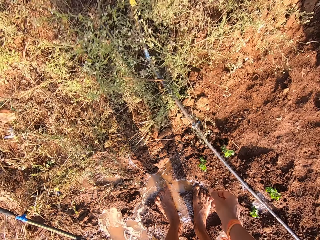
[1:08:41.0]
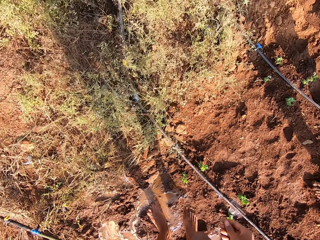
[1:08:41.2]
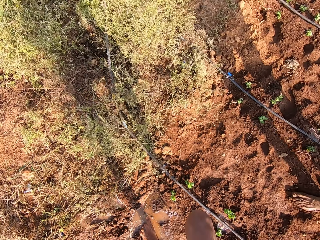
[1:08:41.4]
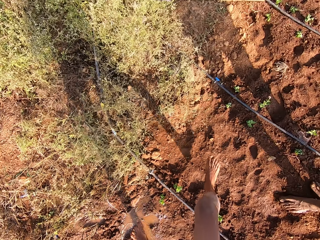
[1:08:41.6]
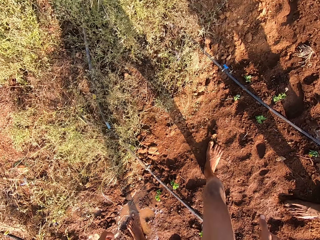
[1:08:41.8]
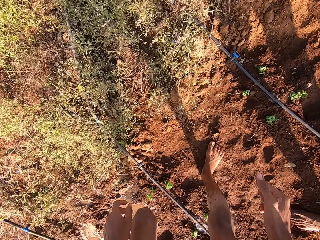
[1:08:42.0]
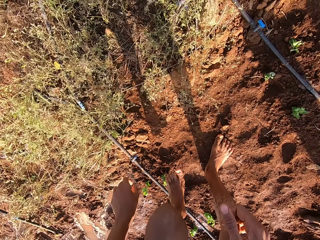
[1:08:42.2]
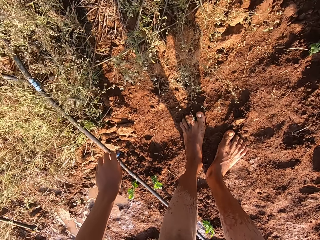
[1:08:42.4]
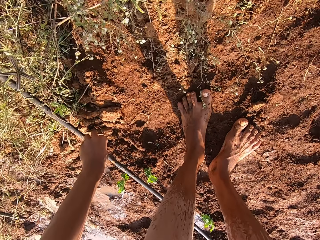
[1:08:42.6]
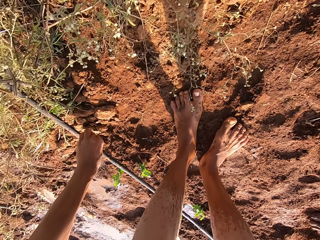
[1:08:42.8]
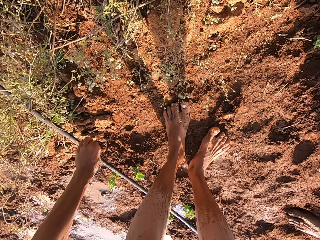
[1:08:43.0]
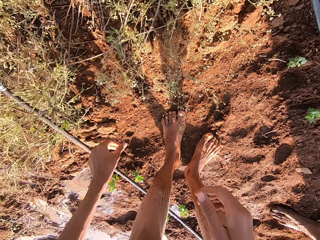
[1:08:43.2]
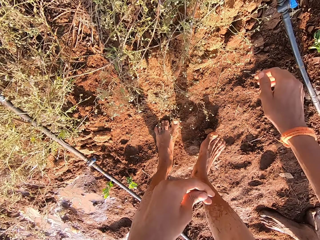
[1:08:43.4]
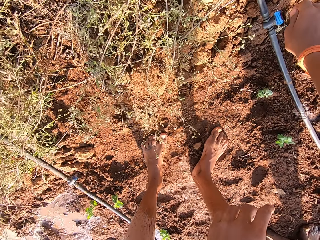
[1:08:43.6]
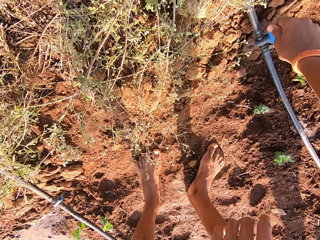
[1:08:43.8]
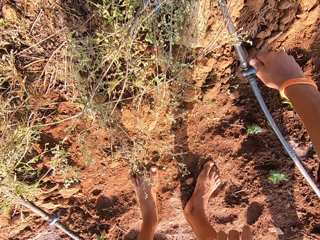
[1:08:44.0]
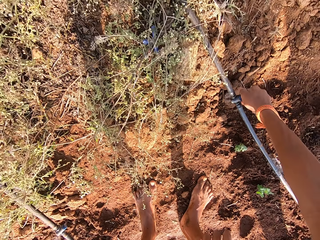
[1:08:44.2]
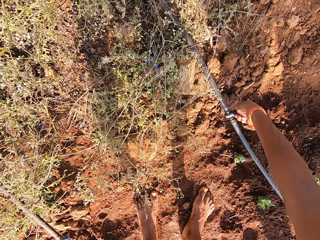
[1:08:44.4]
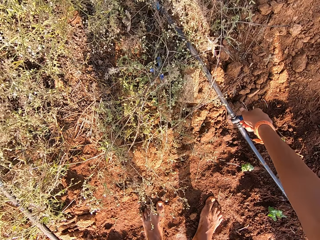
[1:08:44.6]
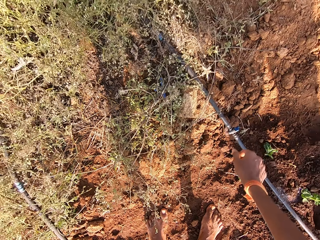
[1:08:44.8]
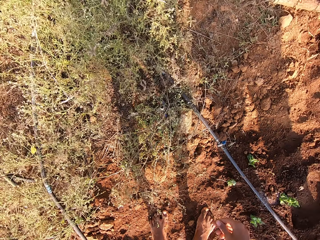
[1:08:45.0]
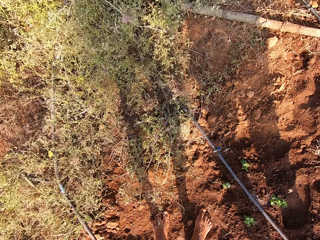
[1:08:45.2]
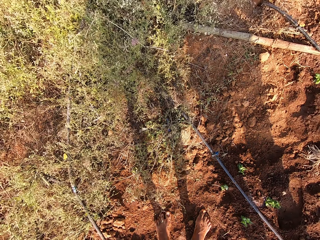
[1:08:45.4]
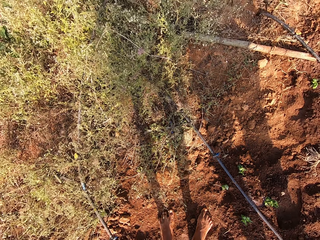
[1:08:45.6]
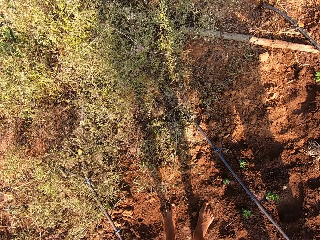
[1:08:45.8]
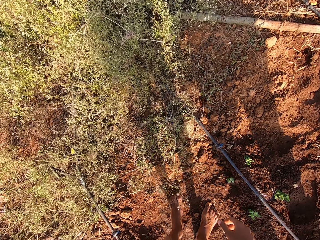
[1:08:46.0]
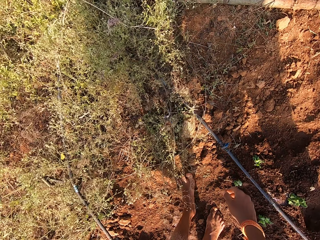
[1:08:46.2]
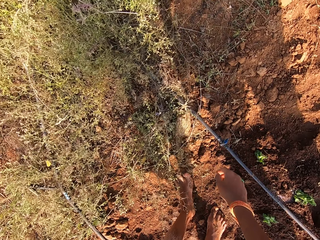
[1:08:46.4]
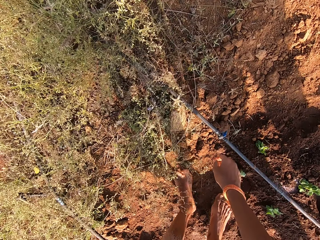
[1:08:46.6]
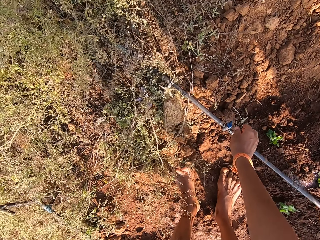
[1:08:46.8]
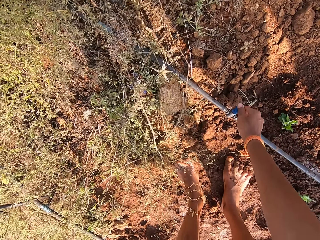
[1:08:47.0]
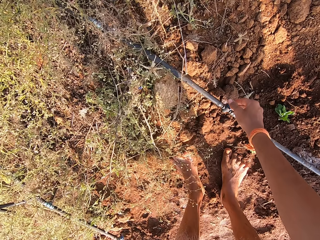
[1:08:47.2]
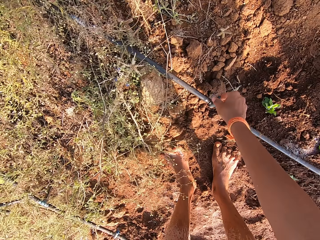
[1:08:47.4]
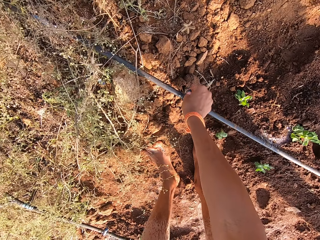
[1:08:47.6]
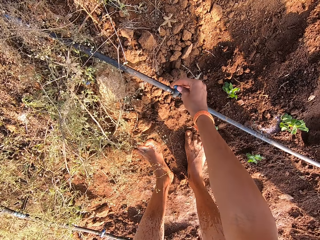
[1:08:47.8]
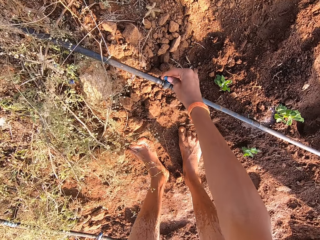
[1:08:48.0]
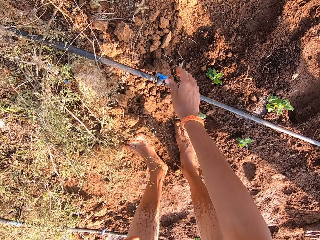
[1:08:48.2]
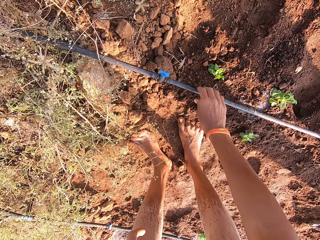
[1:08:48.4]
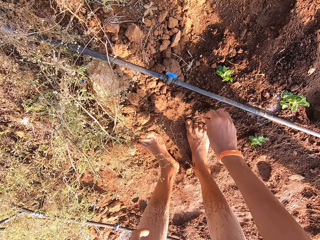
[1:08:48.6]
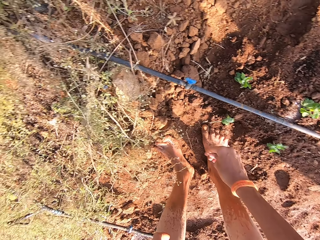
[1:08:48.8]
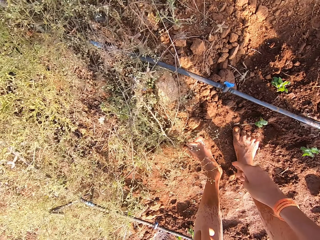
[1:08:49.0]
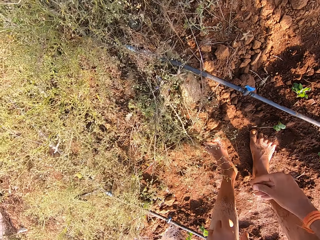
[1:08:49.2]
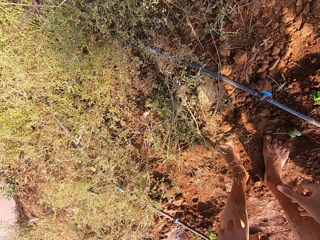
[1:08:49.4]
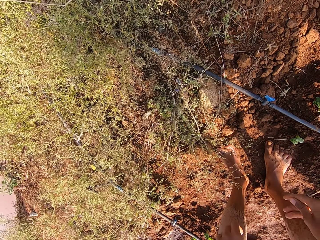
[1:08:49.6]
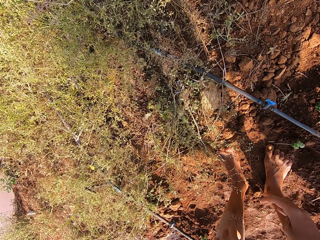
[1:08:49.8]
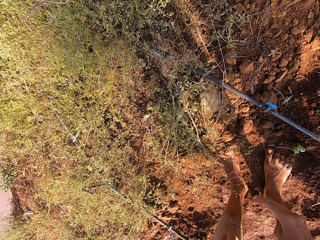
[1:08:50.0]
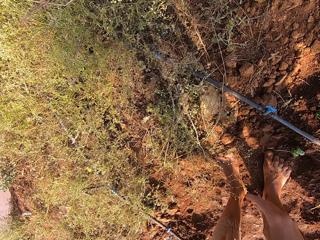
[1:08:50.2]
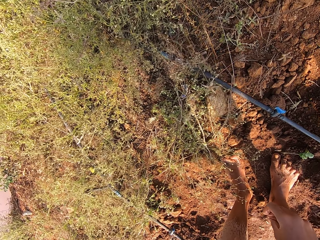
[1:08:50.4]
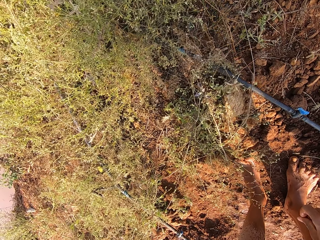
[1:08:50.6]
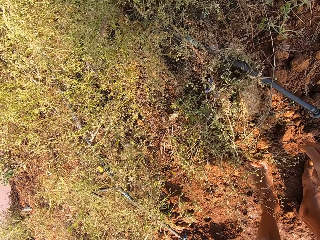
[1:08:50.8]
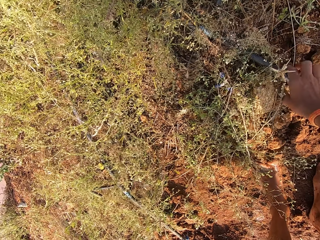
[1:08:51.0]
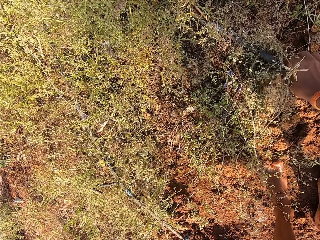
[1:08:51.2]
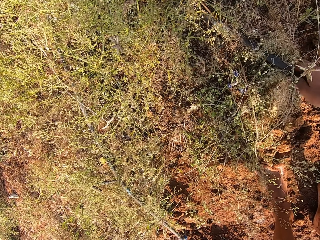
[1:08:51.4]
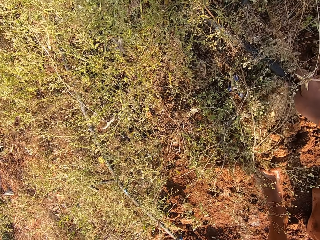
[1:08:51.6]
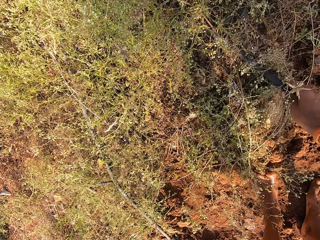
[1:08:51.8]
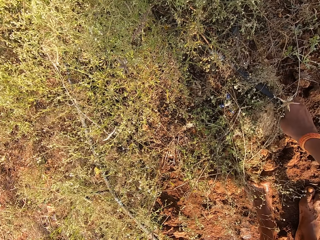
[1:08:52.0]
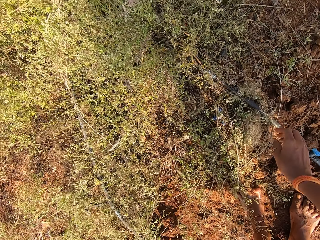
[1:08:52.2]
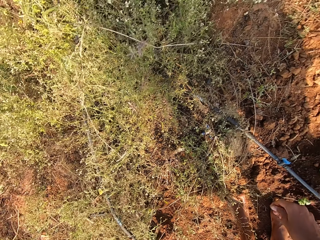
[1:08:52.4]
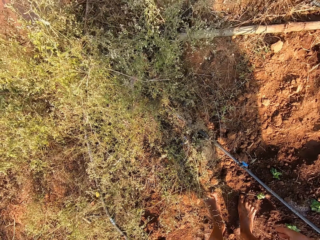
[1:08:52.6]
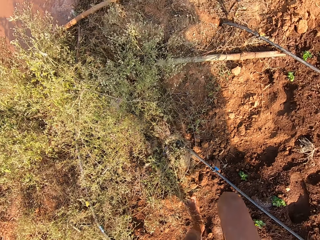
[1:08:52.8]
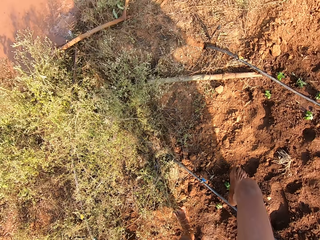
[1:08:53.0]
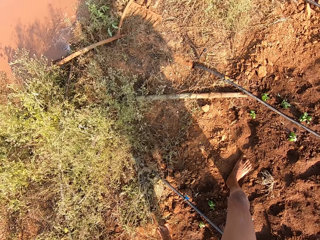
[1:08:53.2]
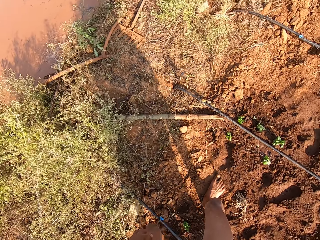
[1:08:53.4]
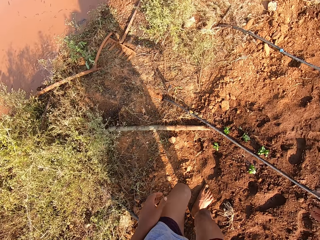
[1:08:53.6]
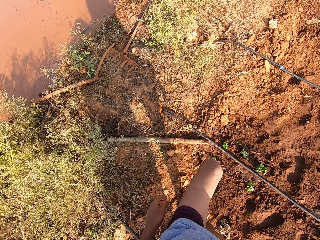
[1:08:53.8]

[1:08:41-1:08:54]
The camera wearer steps ahead. He turns on the hose with his left hand. He turns on the hose with his right hand. He turns the knob of the pipe. He looks at the ground. He touches plants on the ground.

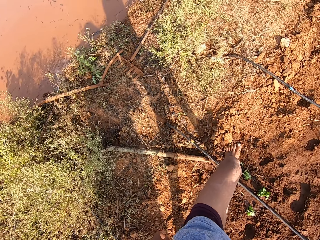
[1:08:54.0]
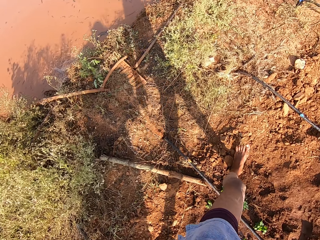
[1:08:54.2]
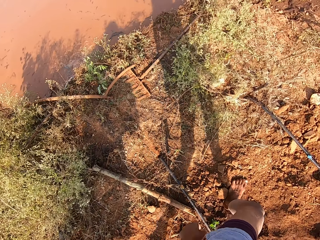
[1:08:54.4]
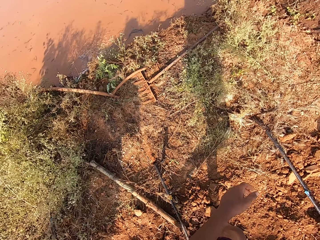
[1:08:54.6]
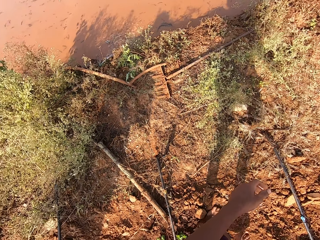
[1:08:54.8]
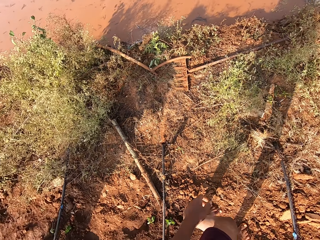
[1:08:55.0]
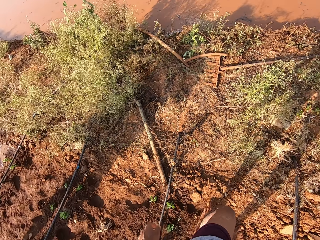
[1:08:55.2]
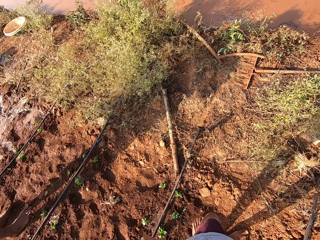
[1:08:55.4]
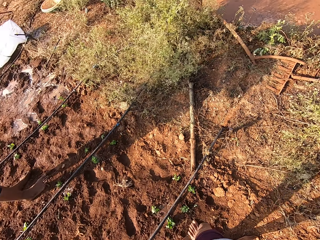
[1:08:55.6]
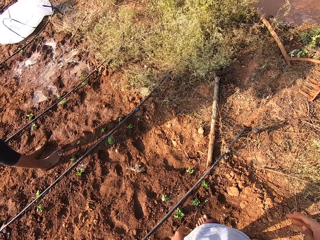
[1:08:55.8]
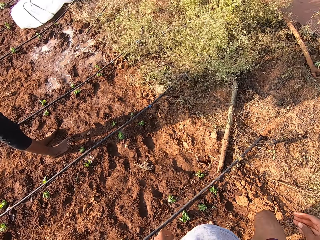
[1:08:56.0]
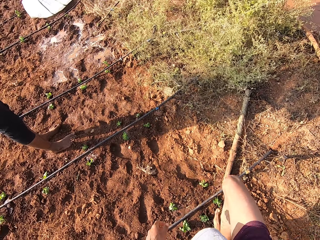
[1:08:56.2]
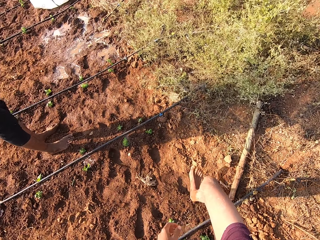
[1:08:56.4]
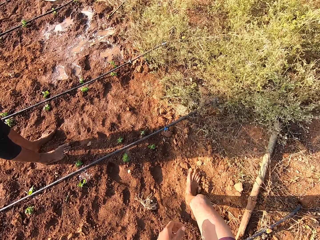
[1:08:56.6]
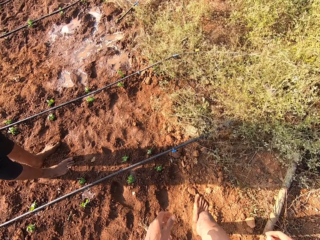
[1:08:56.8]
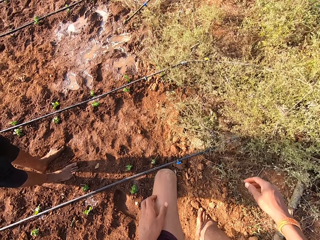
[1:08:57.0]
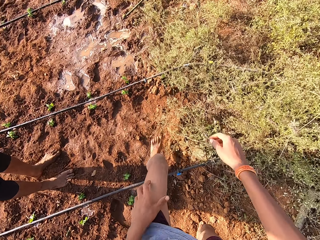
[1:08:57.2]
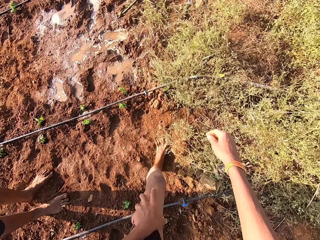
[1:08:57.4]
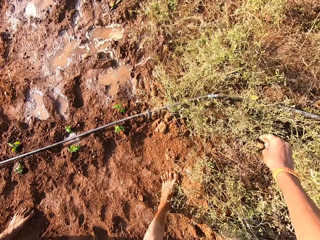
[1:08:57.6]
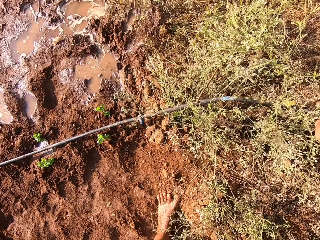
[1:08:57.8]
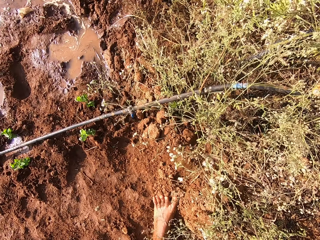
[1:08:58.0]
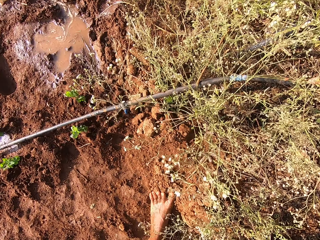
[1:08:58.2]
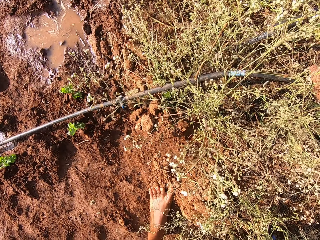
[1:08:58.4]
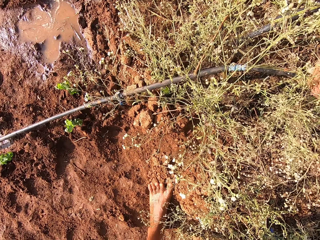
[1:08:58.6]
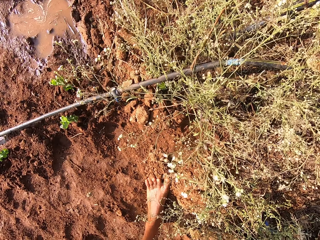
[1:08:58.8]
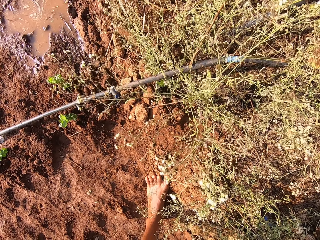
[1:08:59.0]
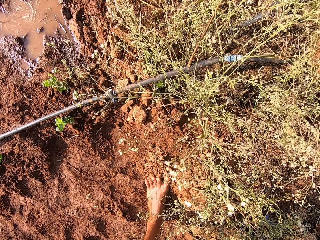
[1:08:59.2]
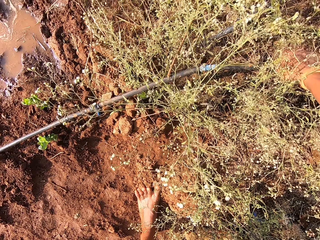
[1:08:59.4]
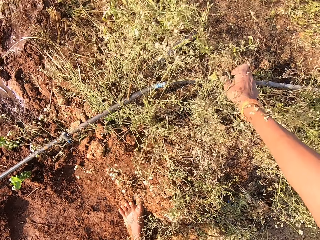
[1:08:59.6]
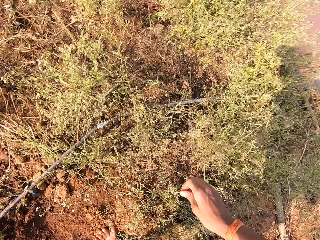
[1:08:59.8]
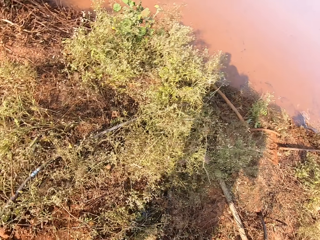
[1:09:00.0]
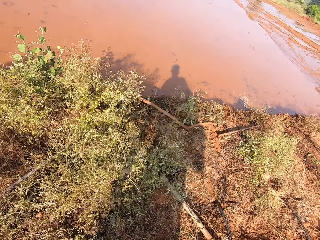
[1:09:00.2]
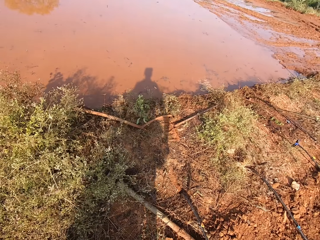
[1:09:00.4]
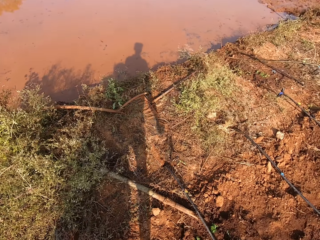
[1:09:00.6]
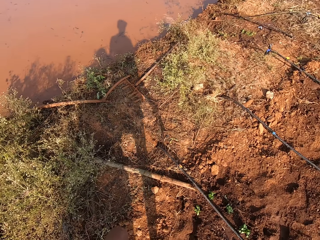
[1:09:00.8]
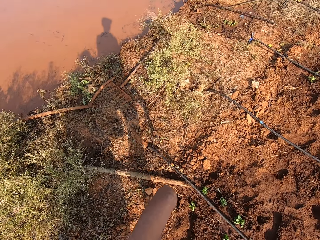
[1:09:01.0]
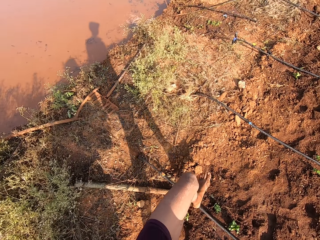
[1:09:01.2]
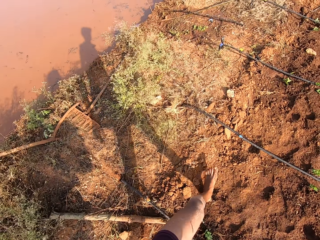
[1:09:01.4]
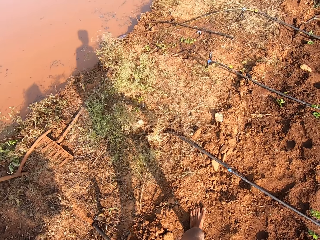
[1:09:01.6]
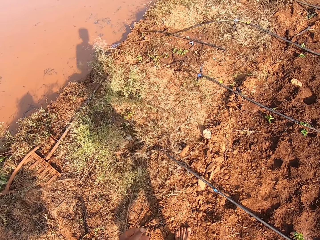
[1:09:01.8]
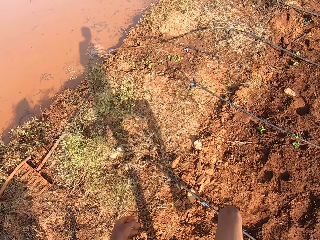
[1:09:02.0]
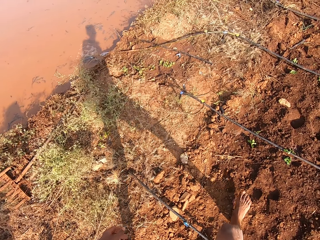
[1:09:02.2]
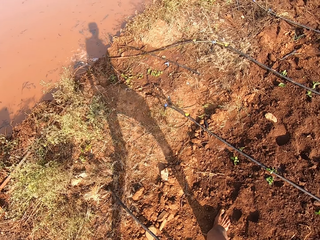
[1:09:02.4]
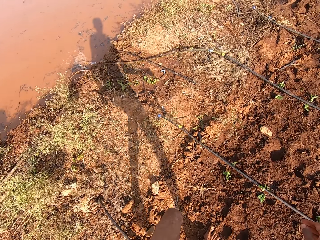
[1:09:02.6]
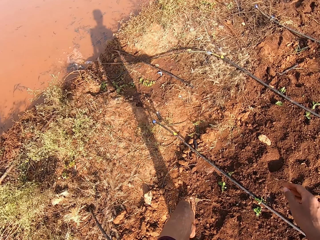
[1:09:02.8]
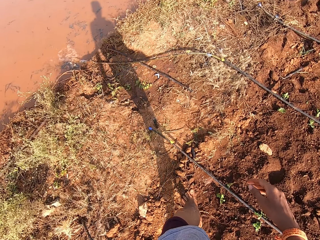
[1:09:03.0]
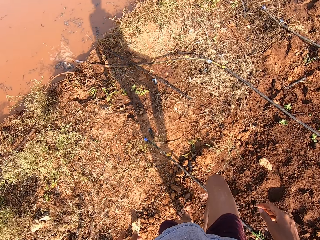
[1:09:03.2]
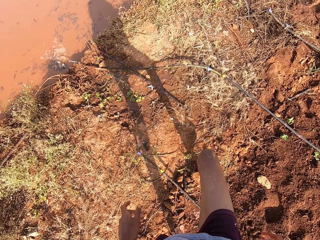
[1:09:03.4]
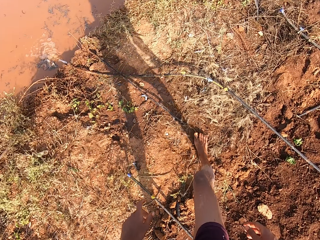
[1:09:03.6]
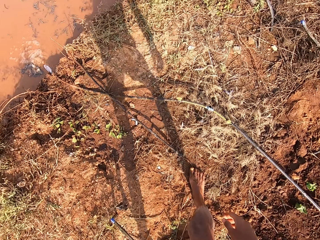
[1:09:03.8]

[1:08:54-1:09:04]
The camera wearer steps ahead. He looks behind. He turns on a hose with his right hand. He touches plants on the ground. He steps ahead.
